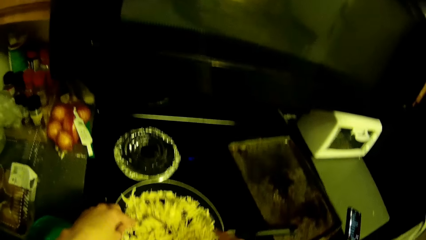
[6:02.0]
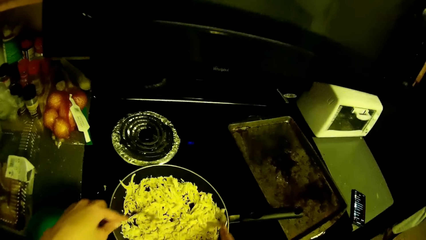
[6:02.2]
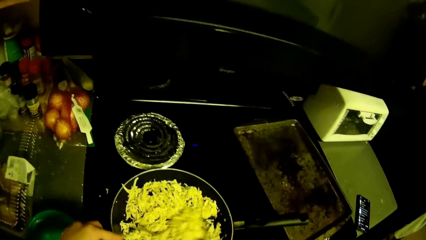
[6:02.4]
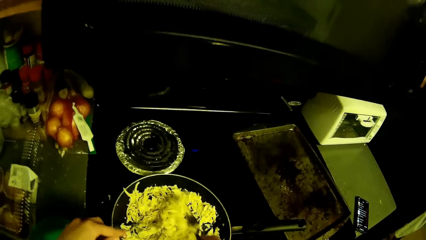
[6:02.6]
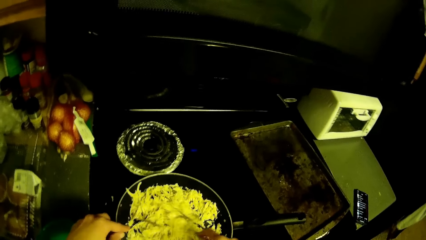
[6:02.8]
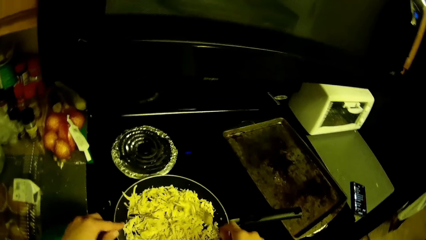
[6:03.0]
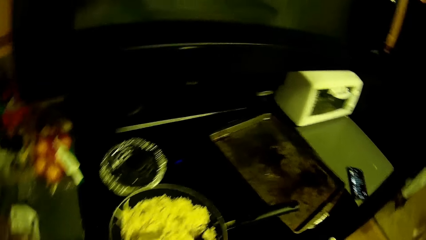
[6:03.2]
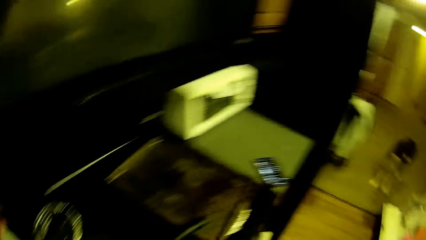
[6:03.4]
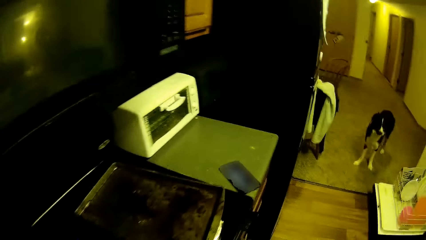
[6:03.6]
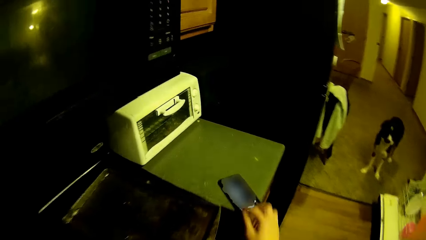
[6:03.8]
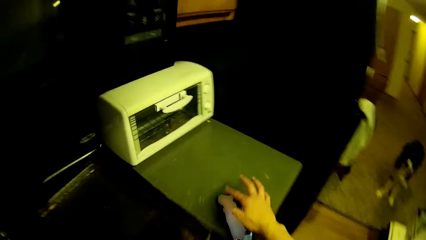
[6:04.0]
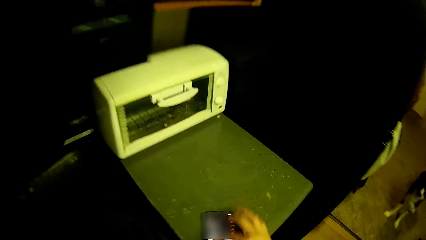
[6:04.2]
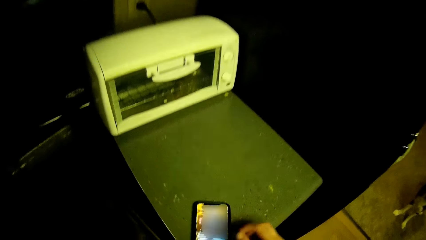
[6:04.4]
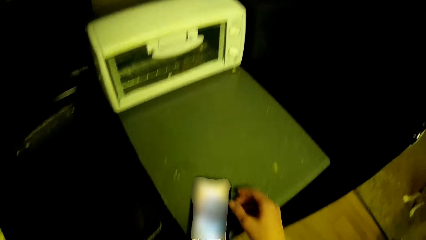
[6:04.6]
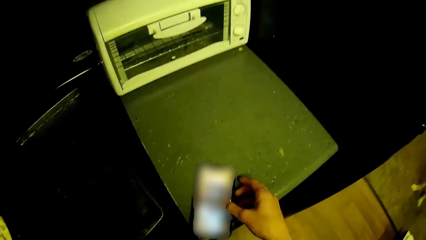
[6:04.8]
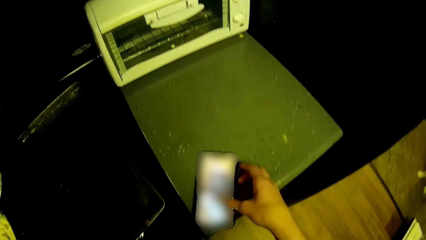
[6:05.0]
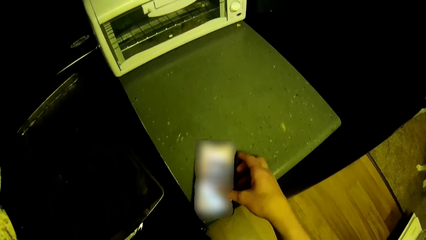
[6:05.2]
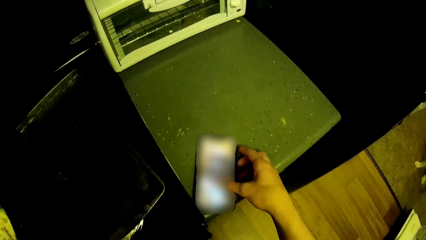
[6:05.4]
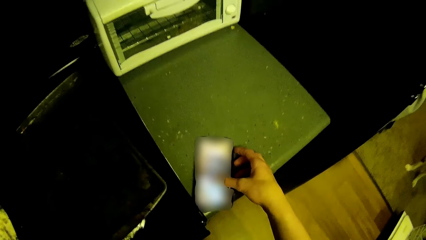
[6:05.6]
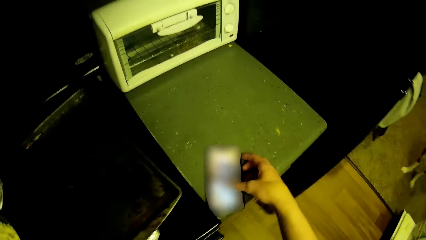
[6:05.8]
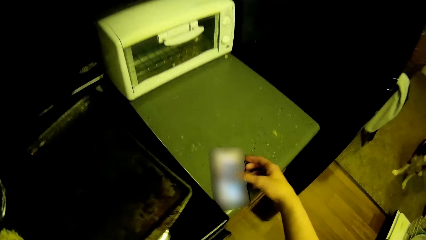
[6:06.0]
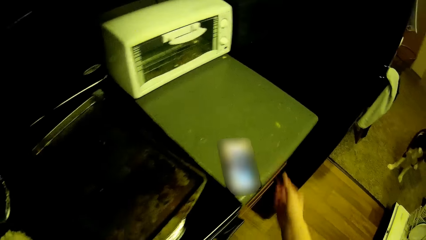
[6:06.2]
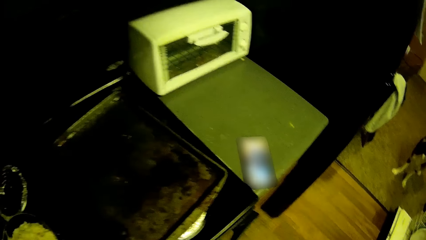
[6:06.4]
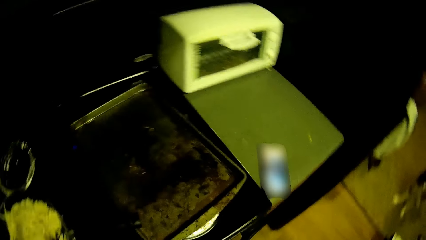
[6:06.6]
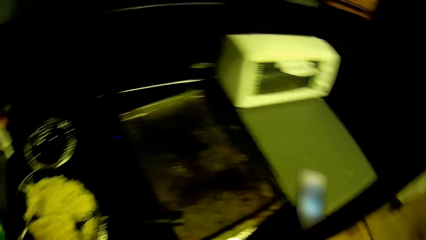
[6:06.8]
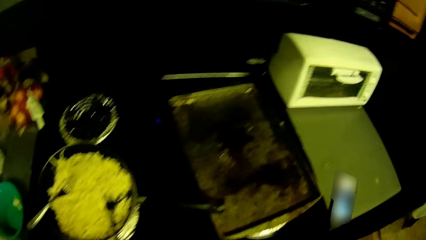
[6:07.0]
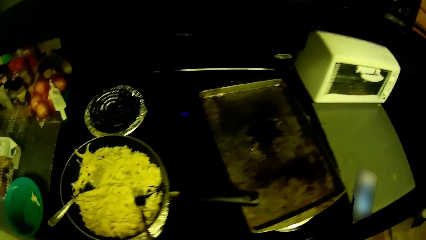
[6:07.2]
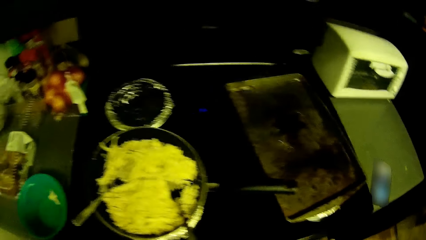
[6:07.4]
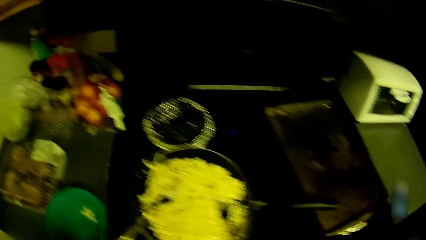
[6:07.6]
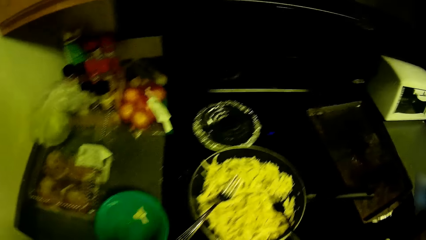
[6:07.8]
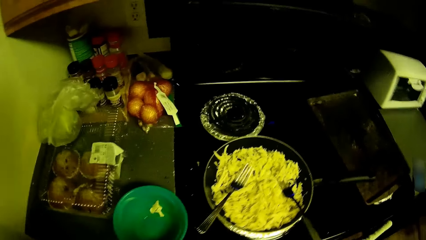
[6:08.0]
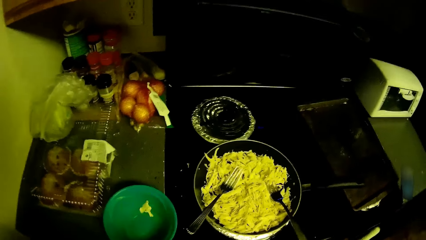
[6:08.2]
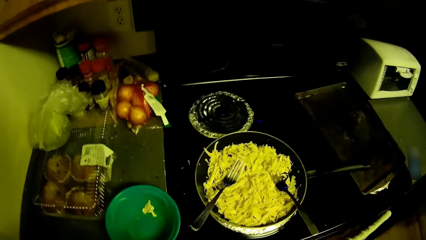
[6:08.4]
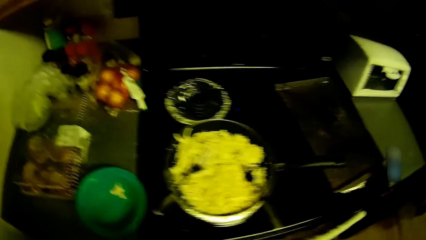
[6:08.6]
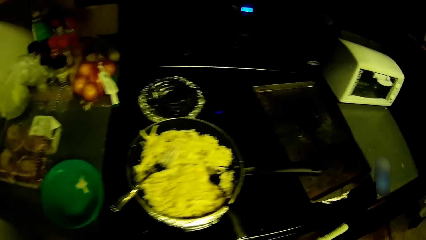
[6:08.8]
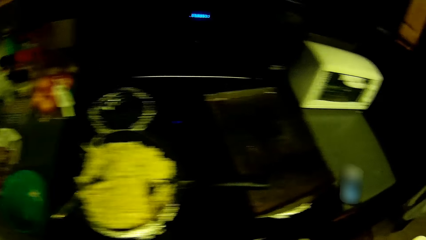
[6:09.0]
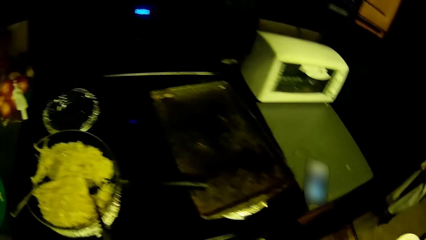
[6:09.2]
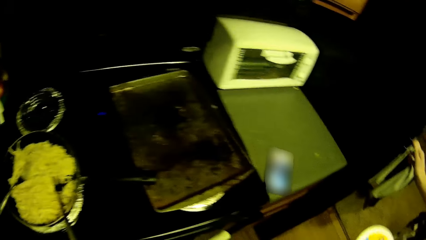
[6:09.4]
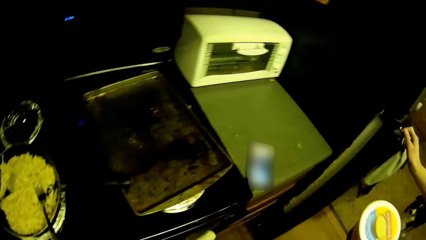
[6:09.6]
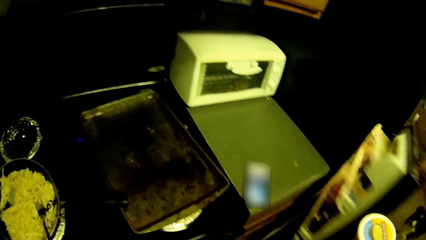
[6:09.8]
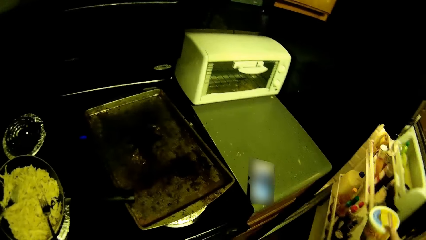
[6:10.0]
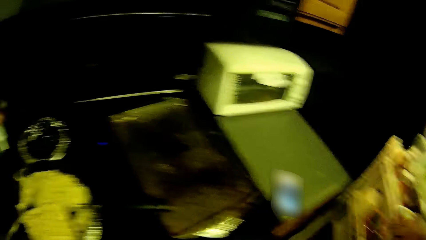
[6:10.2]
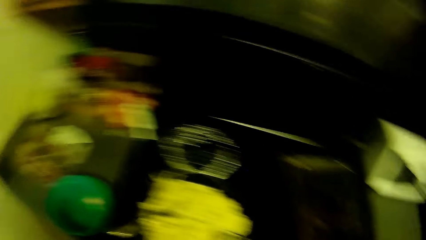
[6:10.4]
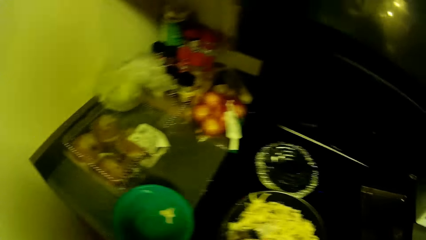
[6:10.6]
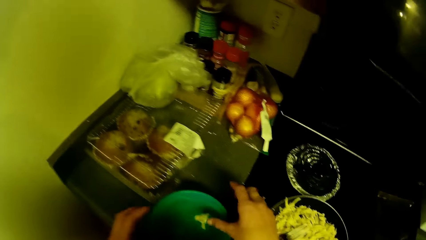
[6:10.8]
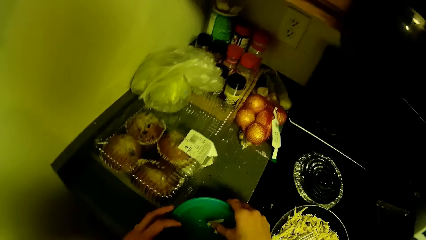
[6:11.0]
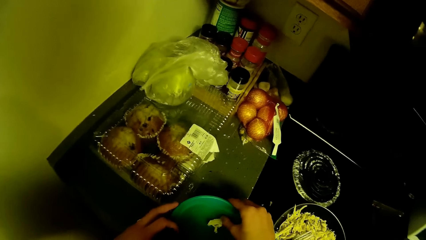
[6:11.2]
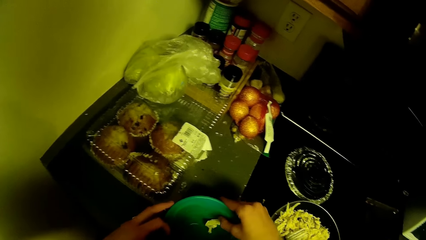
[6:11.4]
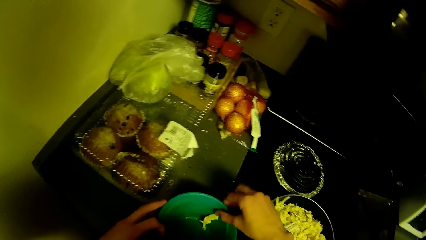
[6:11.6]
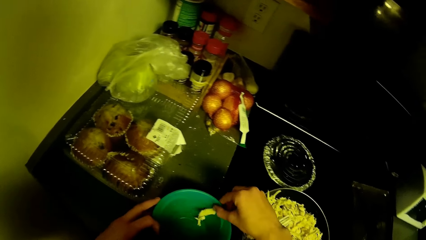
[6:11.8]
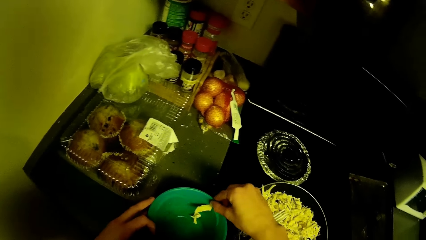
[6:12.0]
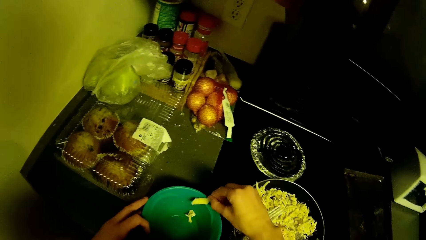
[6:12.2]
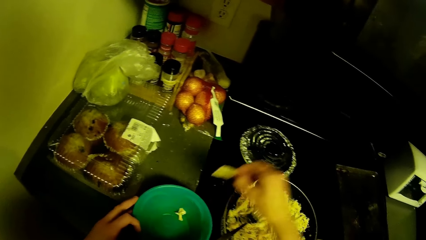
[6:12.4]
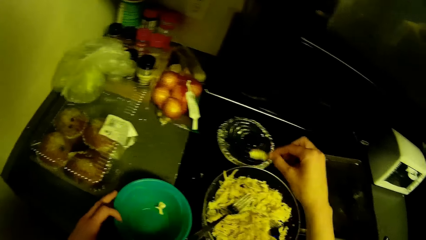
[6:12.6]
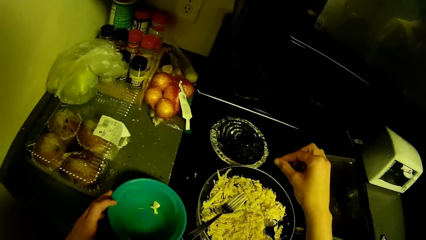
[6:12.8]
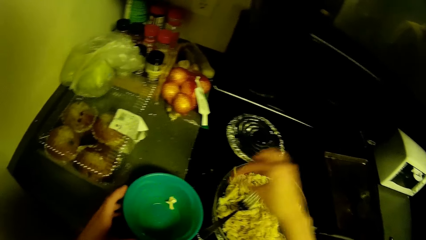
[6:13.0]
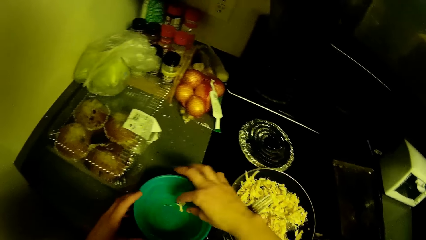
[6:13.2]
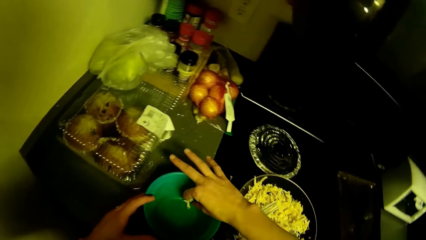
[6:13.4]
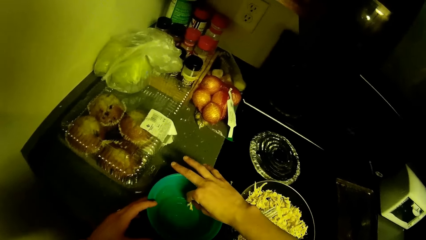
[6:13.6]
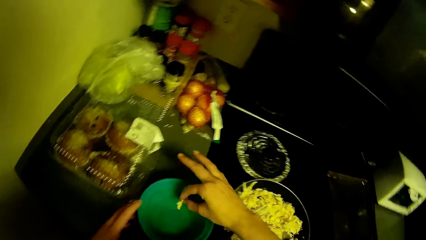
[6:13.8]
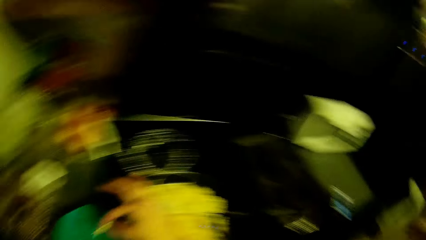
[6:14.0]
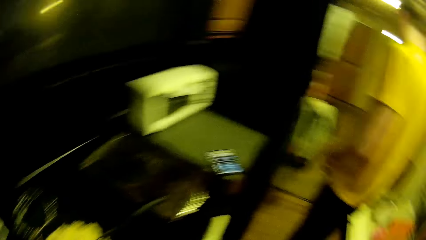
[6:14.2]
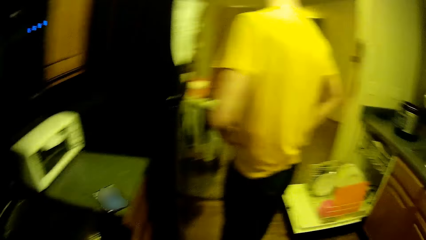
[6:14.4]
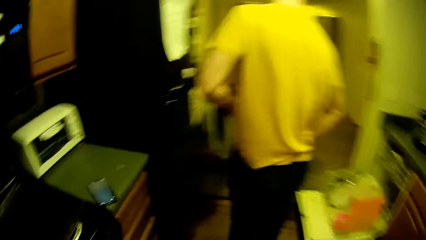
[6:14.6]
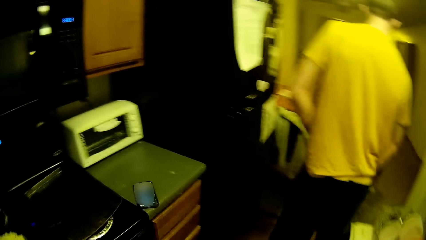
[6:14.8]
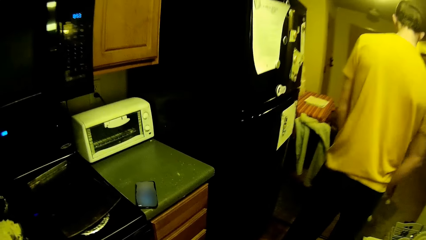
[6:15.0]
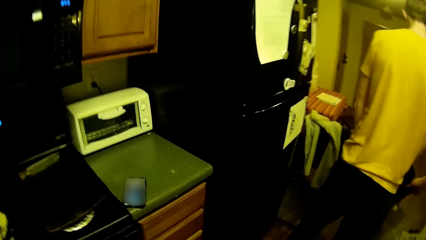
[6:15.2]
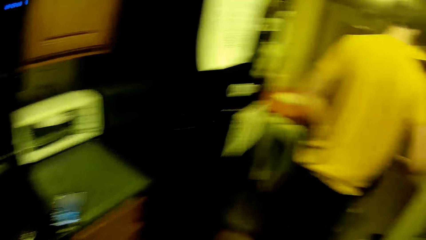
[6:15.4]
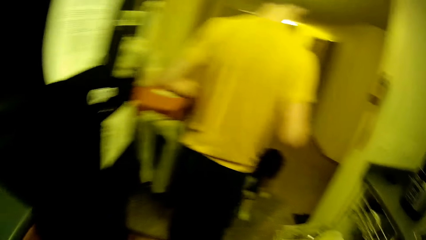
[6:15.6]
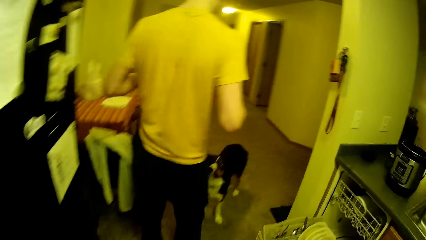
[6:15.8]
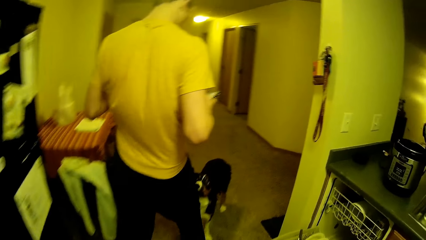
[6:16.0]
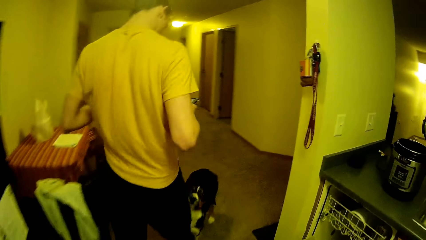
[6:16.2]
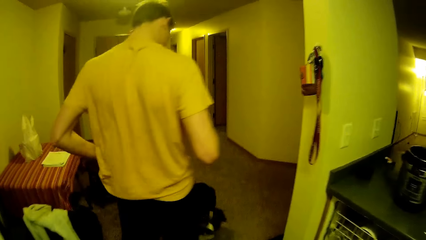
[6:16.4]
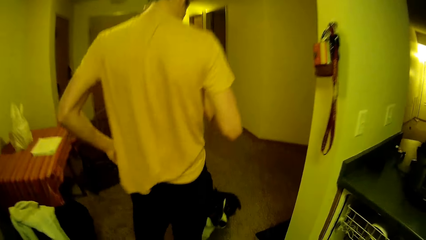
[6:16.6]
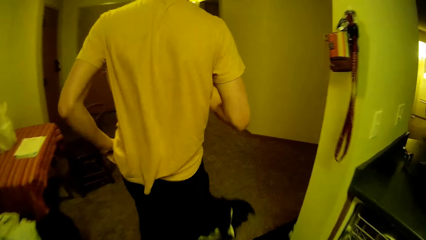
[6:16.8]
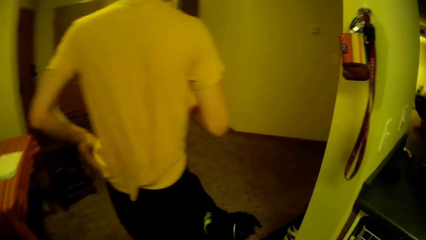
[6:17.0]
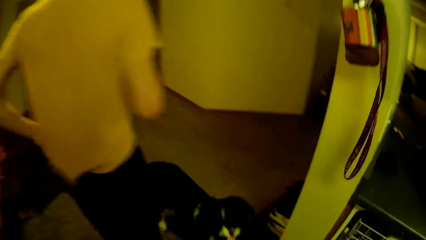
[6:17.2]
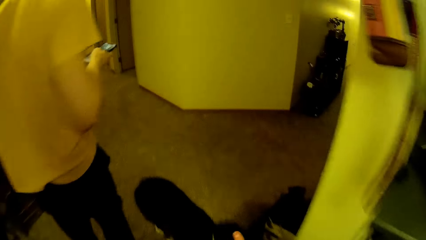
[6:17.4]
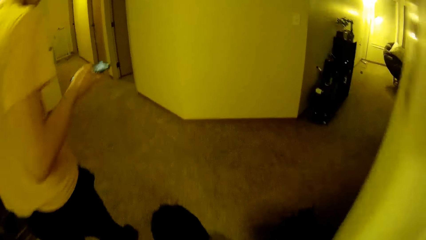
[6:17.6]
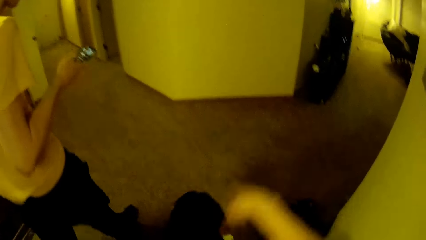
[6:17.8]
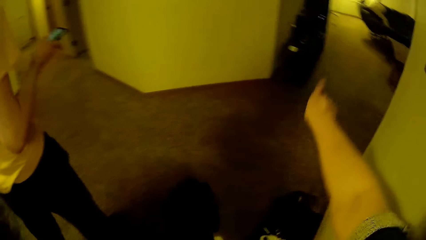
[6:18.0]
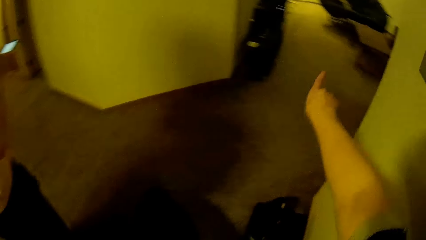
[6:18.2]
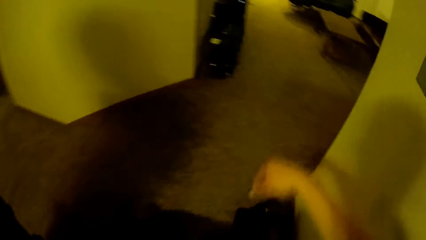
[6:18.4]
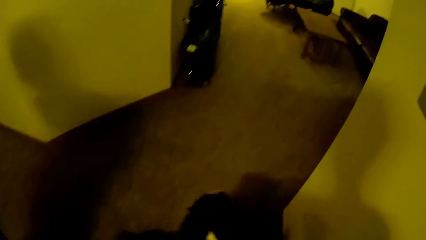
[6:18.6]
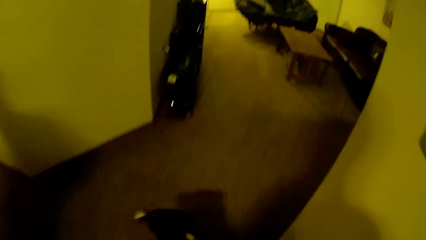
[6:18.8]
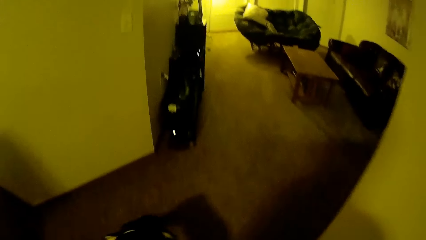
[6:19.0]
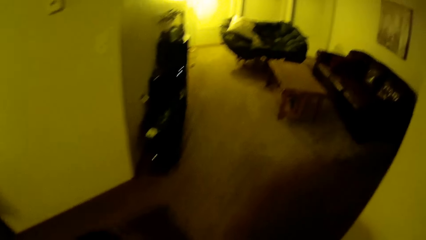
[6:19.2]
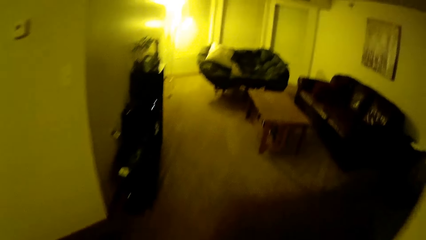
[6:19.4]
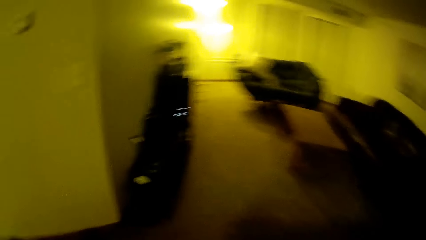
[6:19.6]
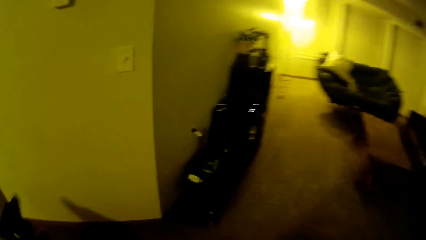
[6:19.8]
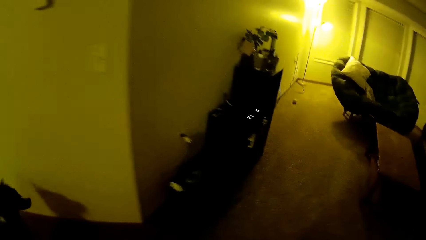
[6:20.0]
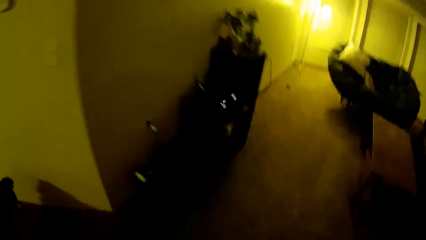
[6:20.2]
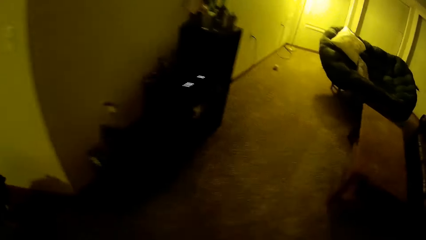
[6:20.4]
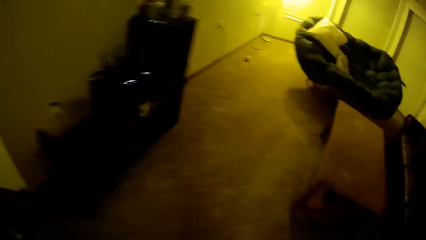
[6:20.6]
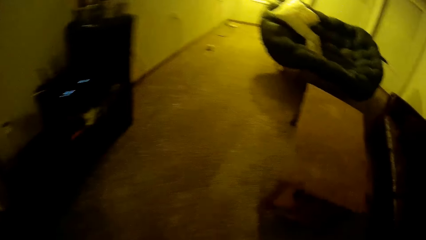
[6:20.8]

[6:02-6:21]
The camera wearer steps forward. He operates the phone with his right hand. He steps forward. He steps forward again. He opens the fridge. The man opens the lower fridge with his right hand and drops the ice cream container into the fridge with his left hand. The camera wearer puts the plate in the fridge. He touches the plate. He moves strands of cabbage from a bowl cover into the fry pan with his right hand. He picks up something, drops something on the pan, and picks up something. The man steps forward, removes the phone from the pocket, operates the phone with his right hand, and walks around. The camera wearer lifts the hand. He points towards the passage with his right hand. He walks towards a sitting room.
